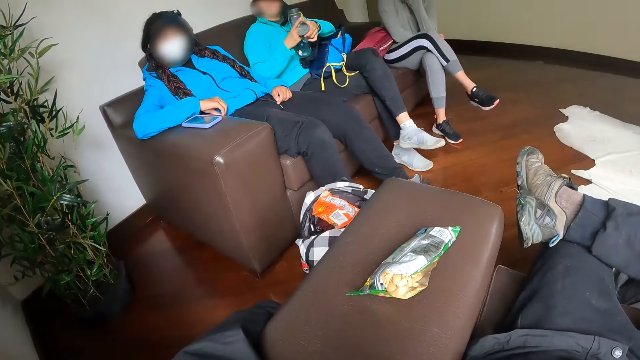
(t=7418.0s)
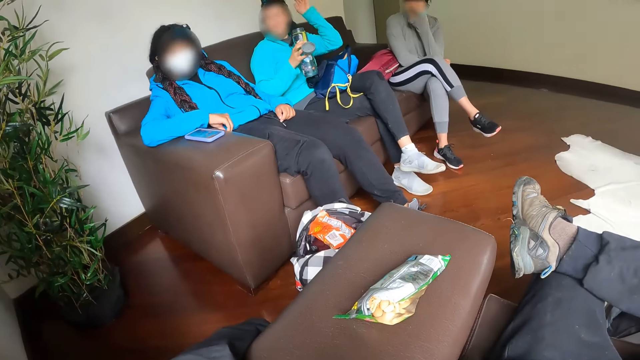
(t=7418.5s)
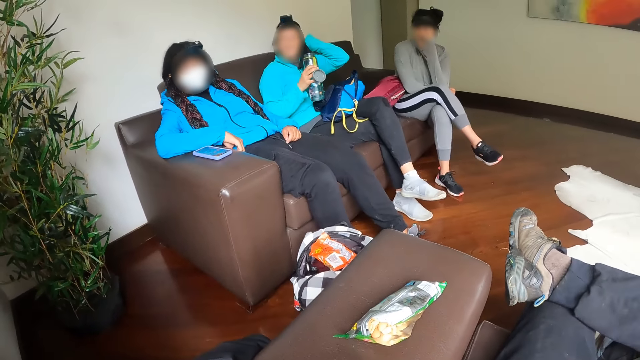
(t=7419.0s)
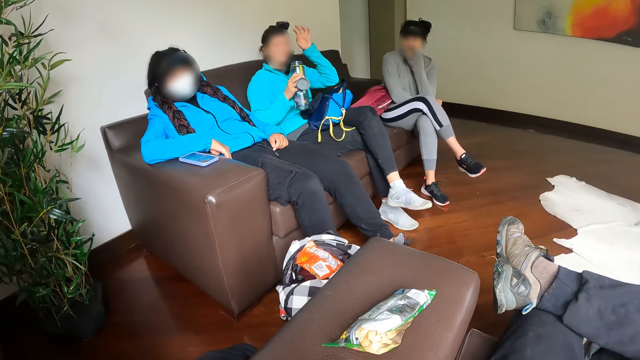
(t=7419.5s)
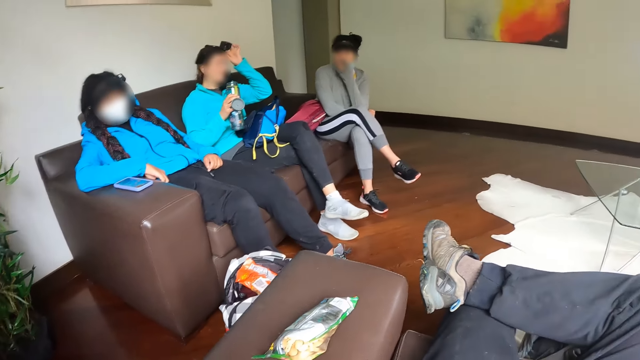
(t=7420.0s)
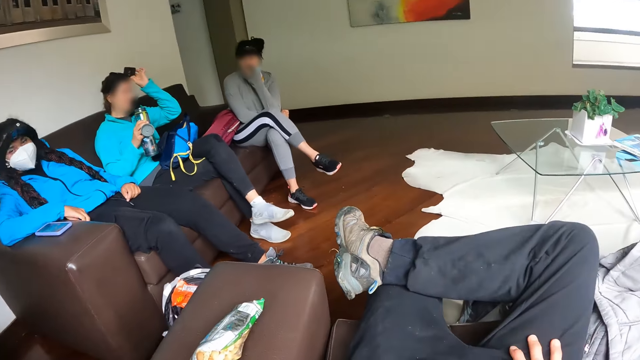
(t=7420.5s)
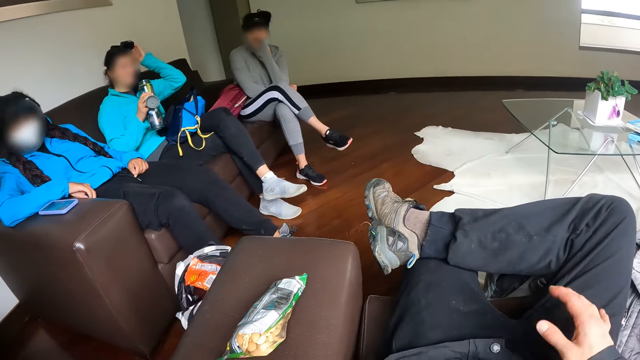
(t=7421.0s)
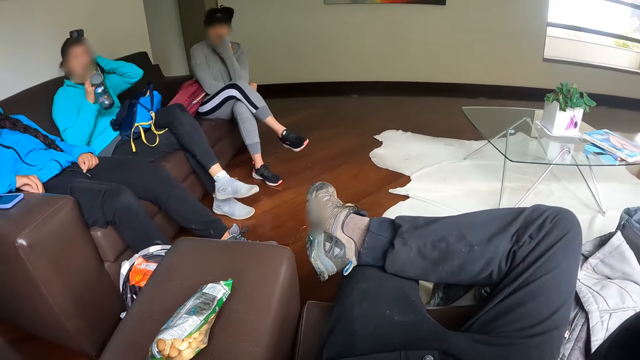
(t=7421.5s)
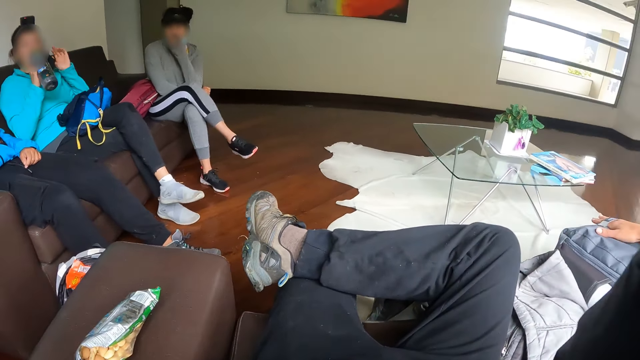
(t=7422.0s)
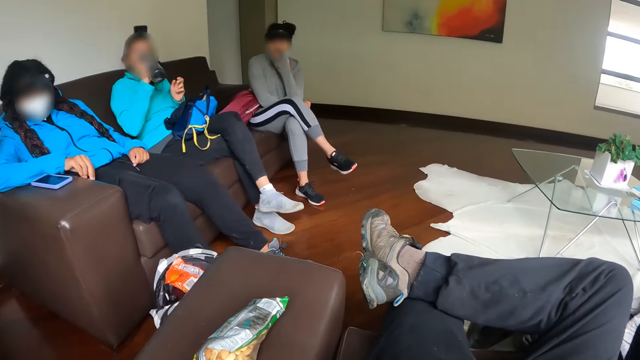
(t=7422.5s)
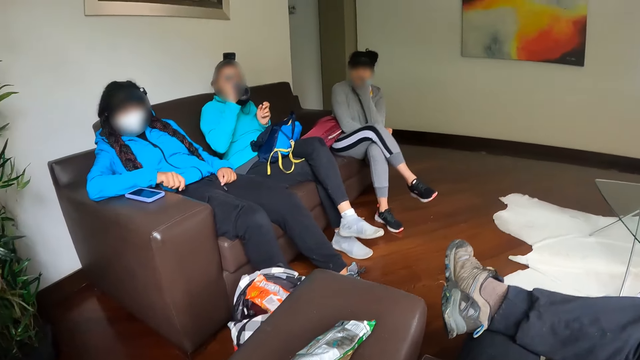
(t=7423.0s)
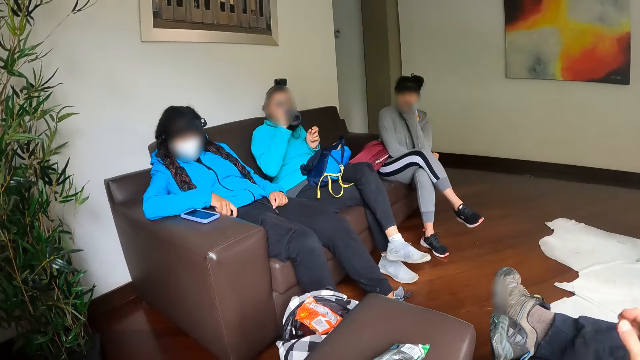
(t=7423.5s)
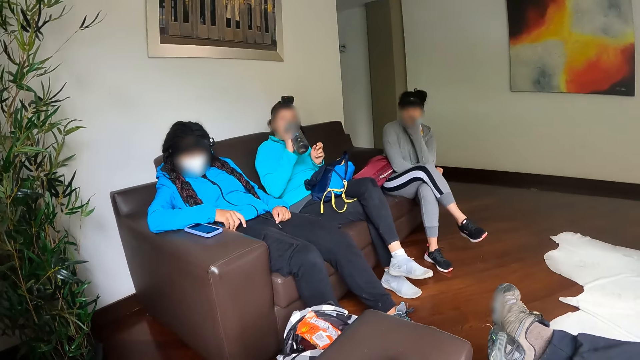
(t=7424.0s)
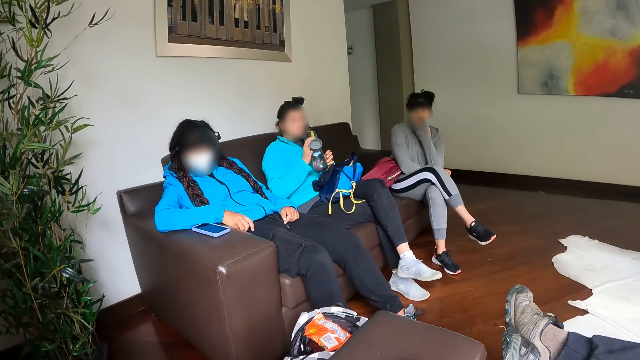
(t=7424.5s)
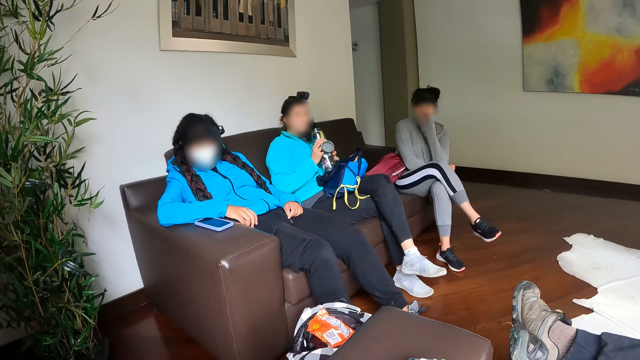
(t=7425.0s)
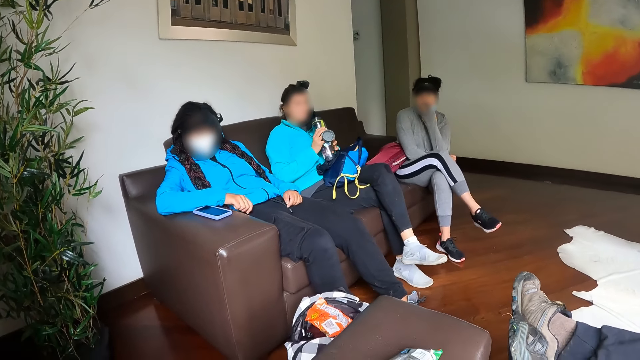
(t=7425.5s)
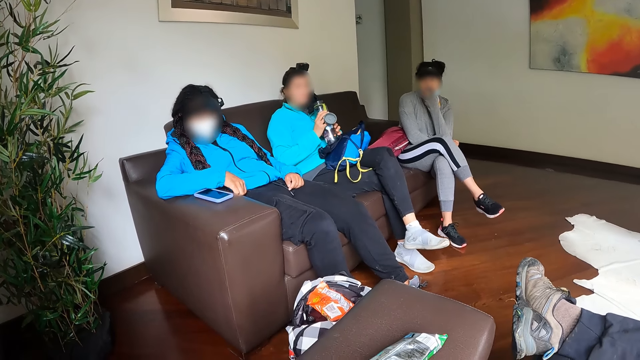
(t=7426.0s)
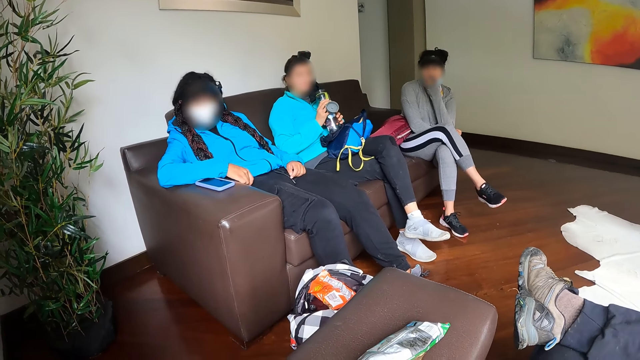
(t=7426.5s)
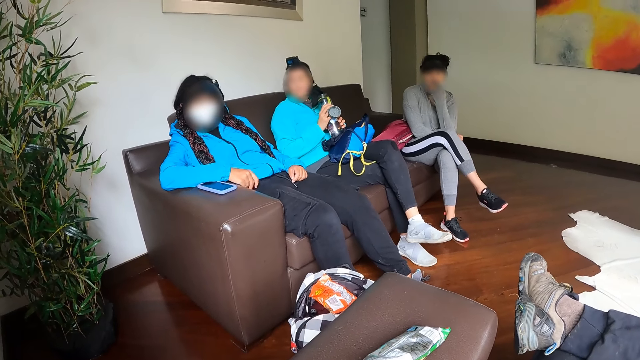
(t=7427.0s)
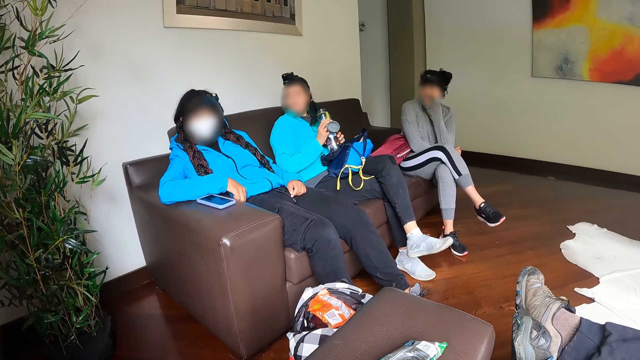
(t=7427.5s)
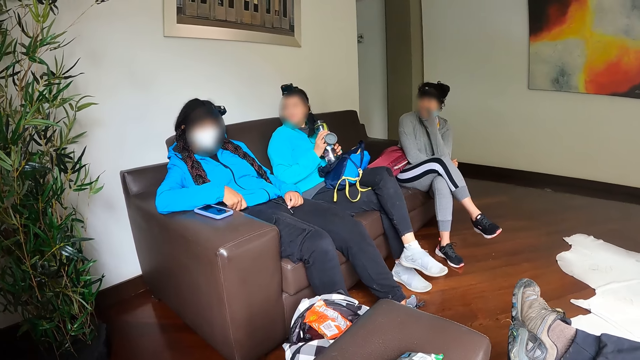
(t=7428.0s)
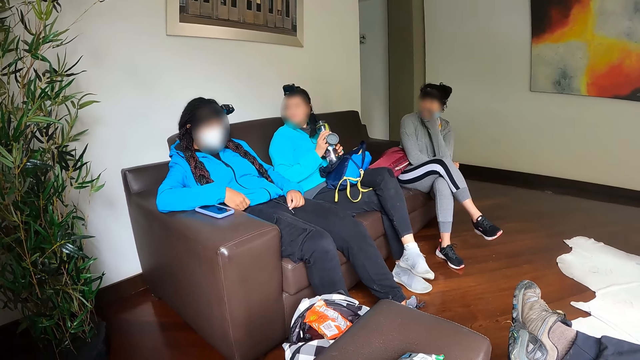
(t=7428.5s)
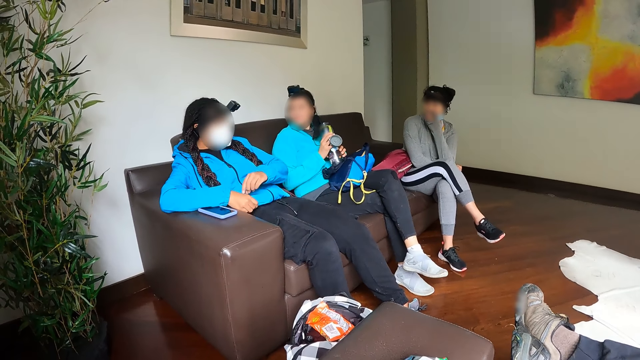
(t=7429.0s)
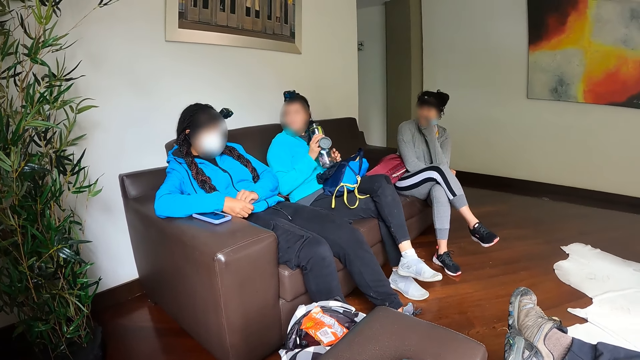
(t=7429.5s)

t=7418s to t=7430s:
The camera wearer adjusts the camera. A woman drinks water from the water bottle with her right hand.

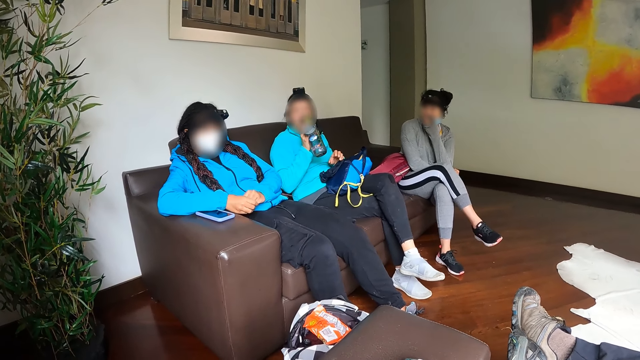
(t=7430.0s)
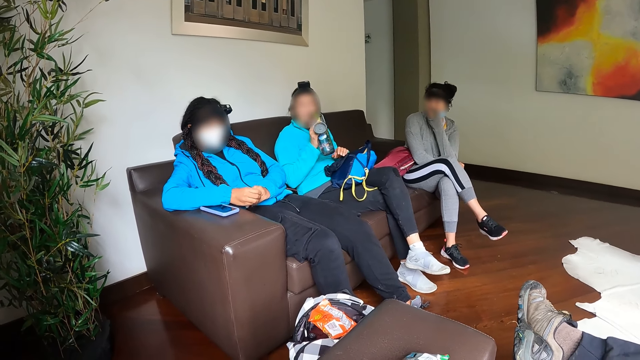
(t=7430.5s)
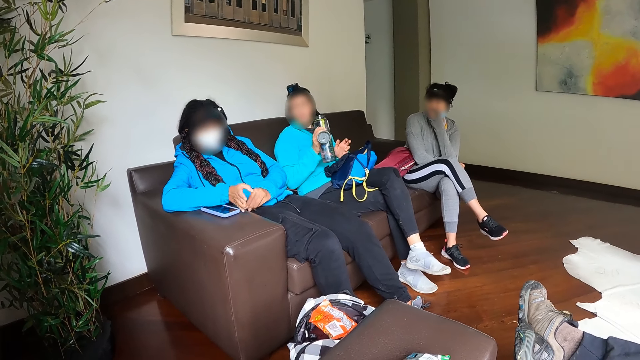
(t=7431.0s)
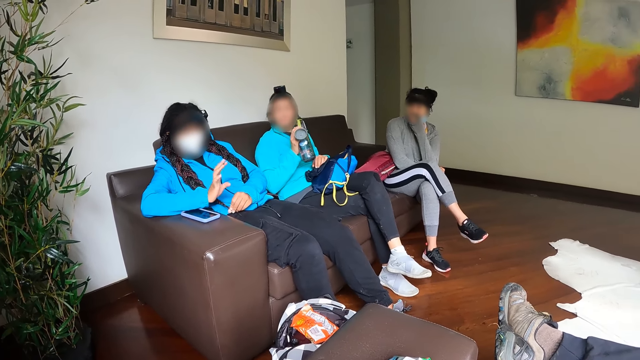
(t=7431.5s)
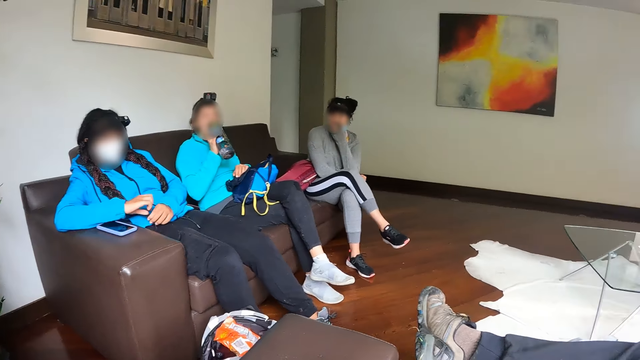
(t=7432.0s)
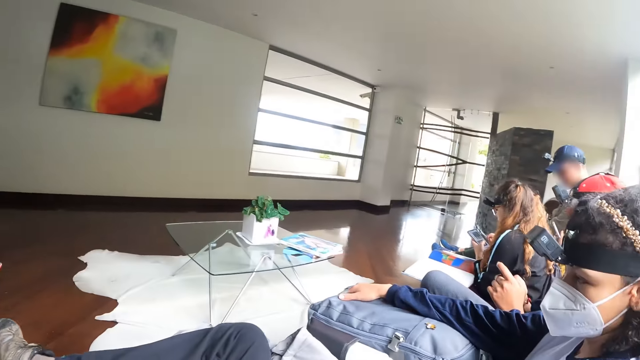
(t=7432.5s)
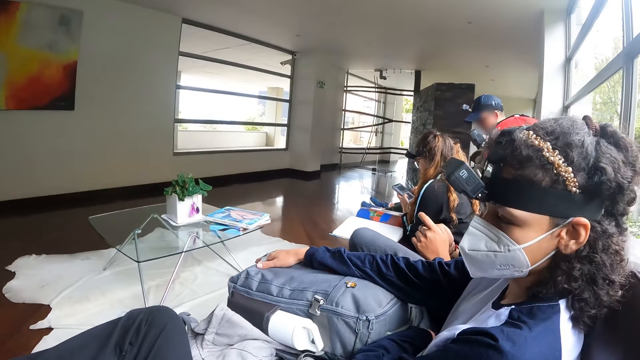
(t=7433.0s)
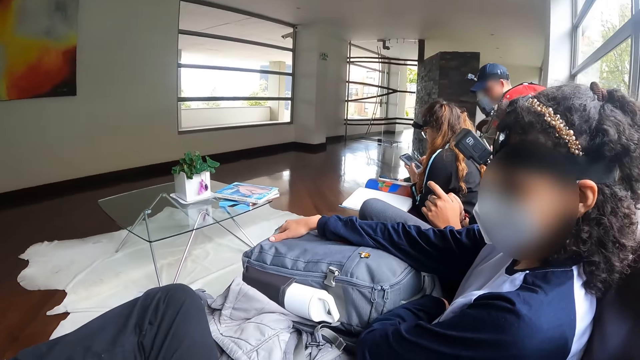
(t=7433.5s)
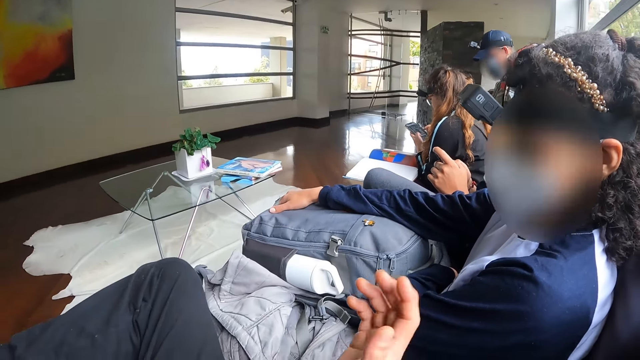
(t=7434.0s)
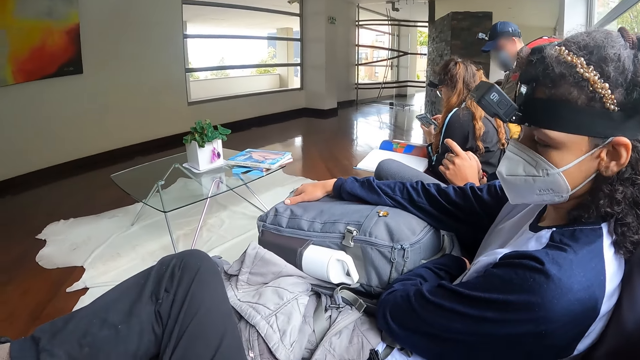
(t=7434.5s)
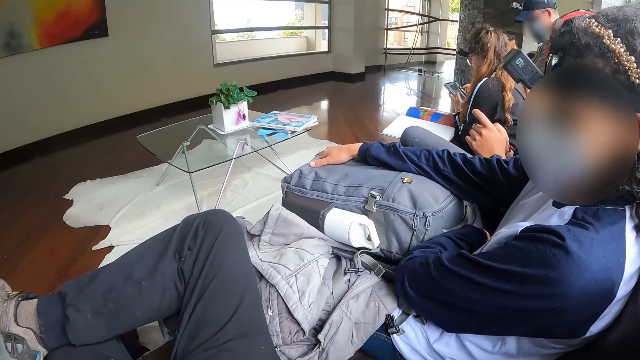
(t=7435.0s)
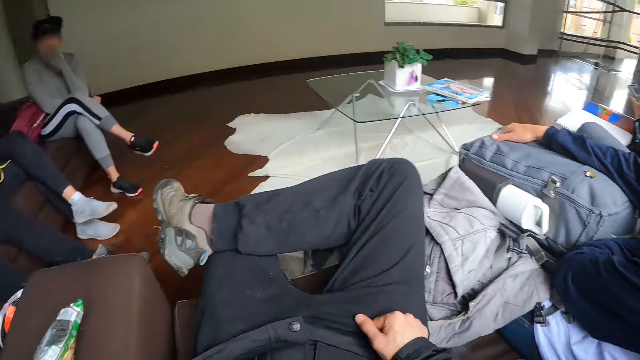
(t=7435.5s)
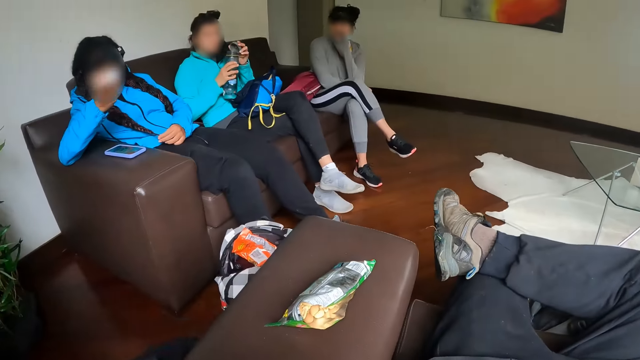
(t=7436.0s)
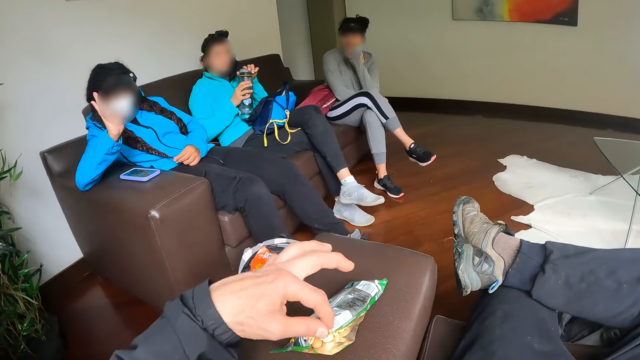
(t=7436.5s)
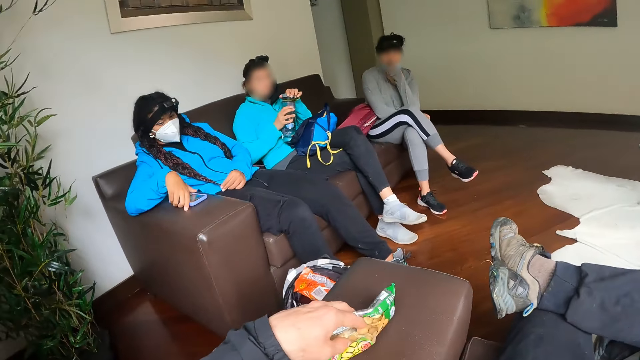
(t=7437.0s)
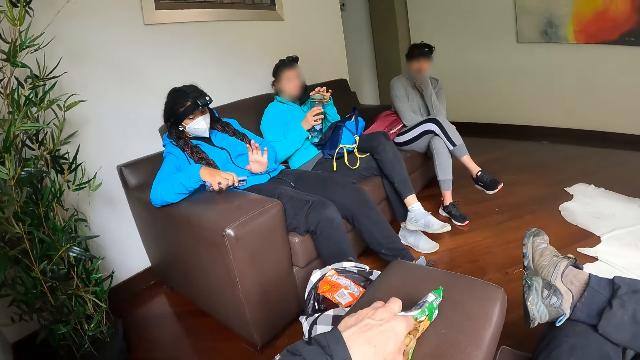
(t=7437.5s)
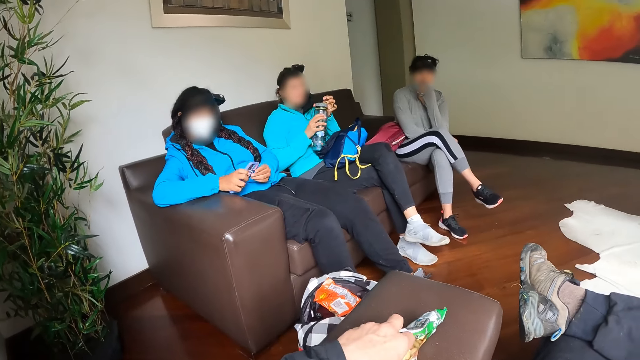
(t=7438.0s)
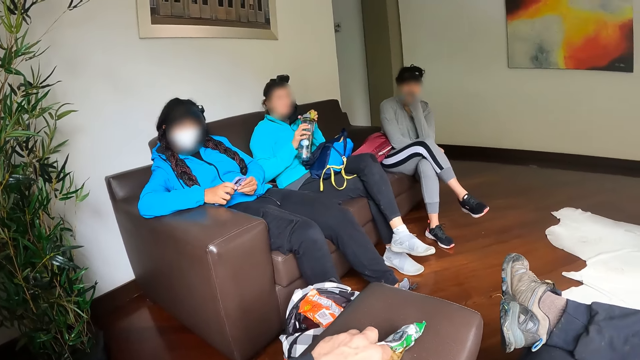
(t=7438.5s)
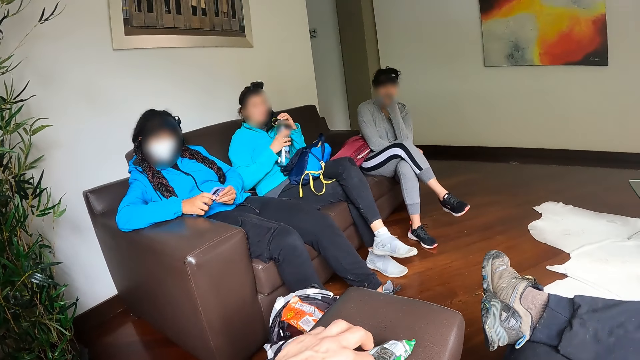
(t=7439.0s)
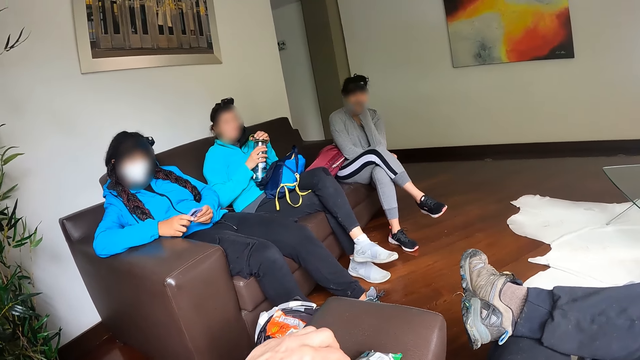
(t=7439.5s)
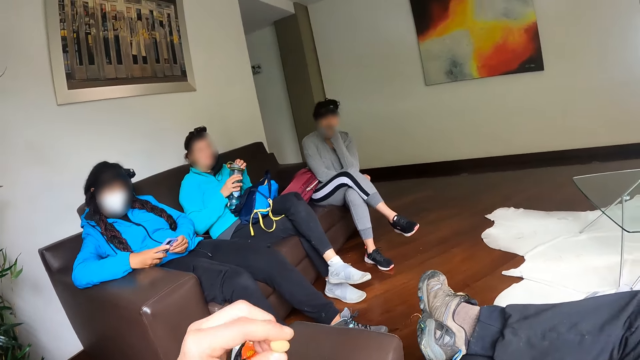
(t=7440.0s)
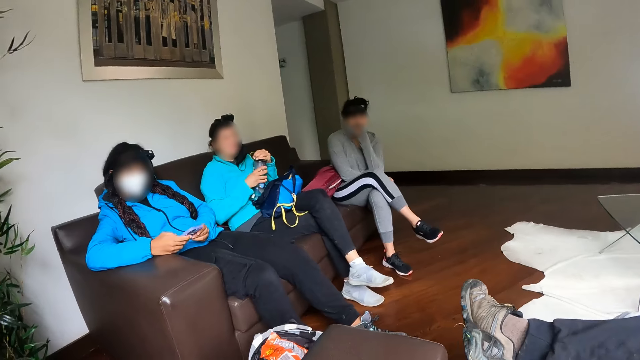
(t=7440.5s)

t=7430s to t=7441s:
A woman drinks water from the water bottle with her right hand. The camera wearer interacts with another woman. He looks to his right. He gestures his hand. The first woman closes the water bottle with her left hand. The camera wearer looks to his left. He takes some peanuts or a nut from the pack with his left hand. A third woman takes the phone from the sofa with her right hand. The camera wearer eats the nut. The third woman operates the phone with her hands.
